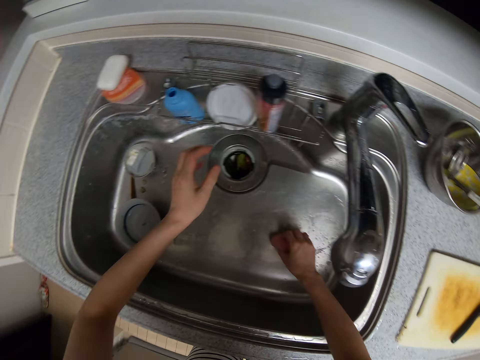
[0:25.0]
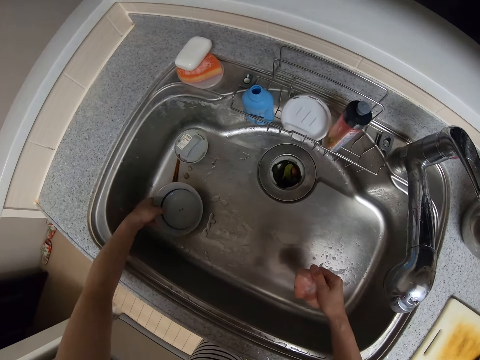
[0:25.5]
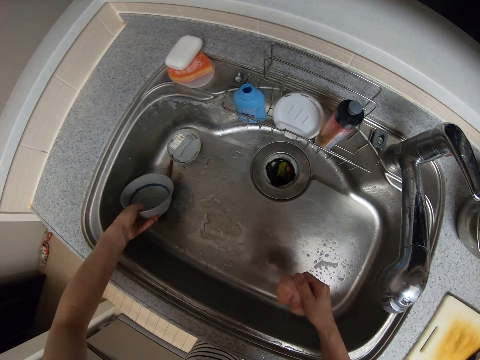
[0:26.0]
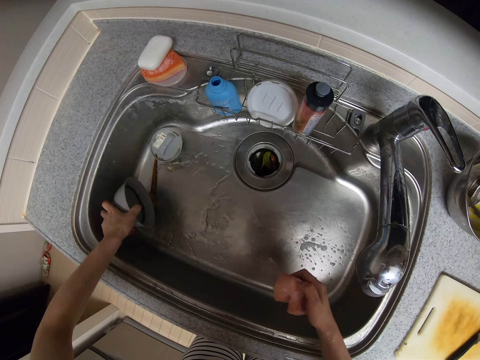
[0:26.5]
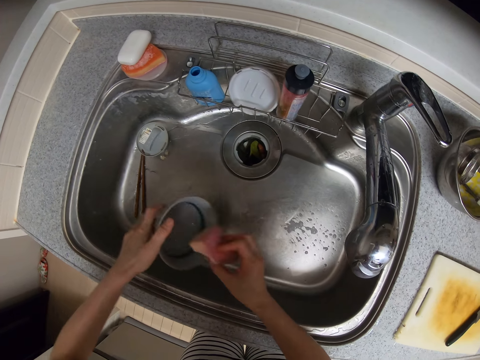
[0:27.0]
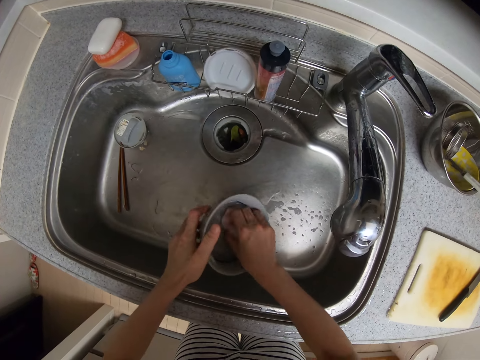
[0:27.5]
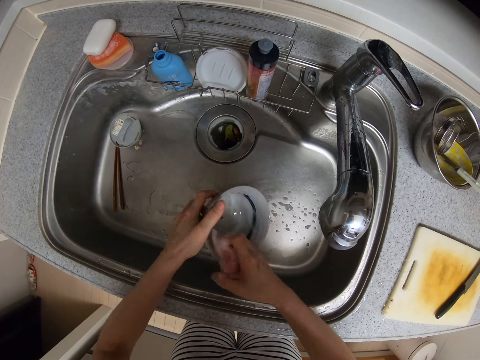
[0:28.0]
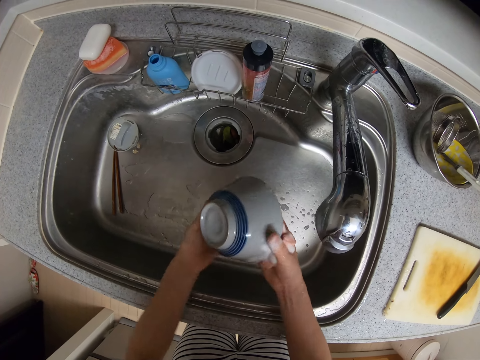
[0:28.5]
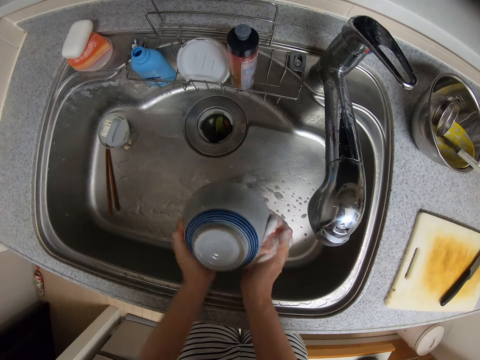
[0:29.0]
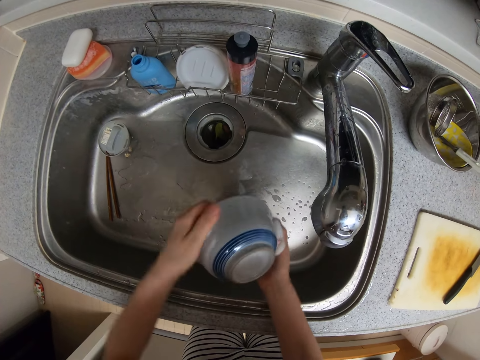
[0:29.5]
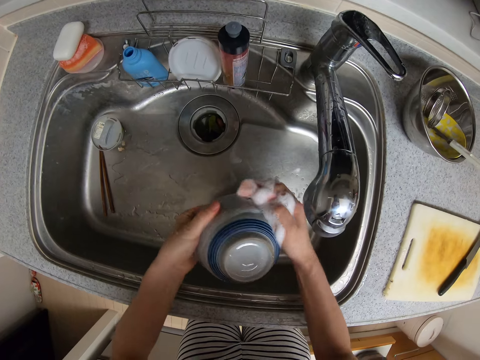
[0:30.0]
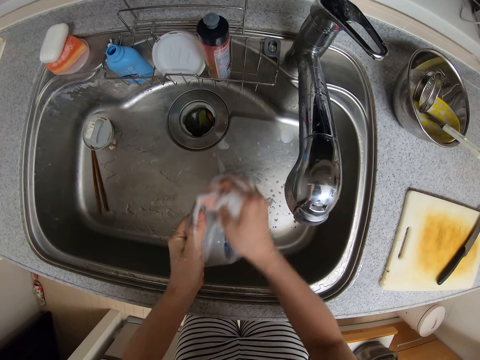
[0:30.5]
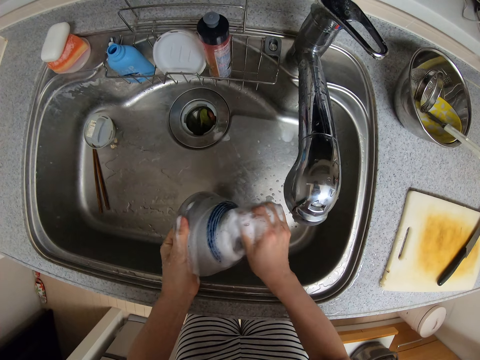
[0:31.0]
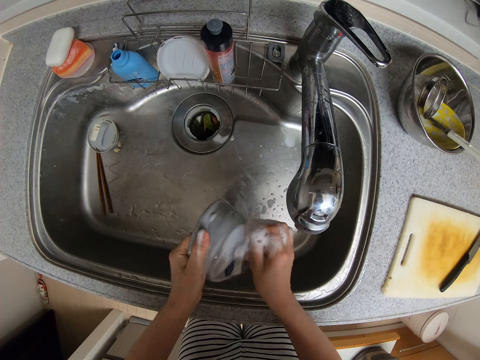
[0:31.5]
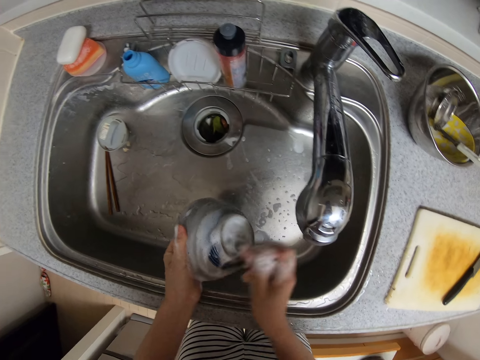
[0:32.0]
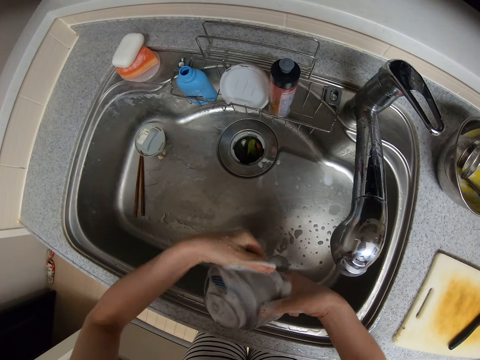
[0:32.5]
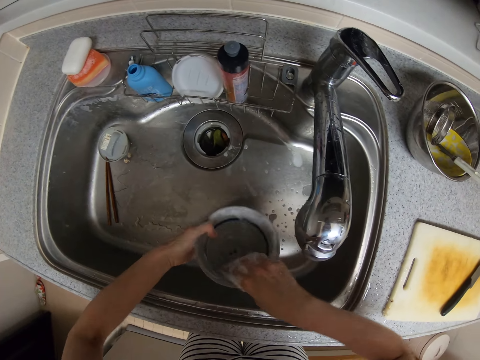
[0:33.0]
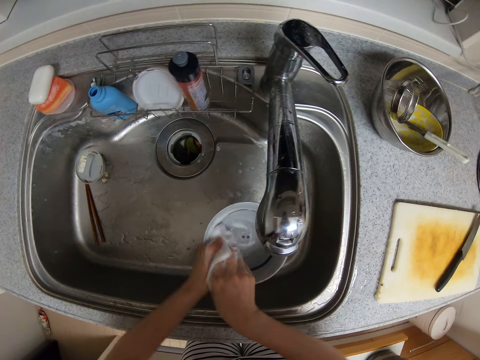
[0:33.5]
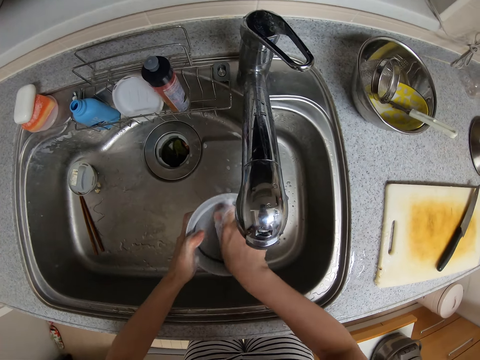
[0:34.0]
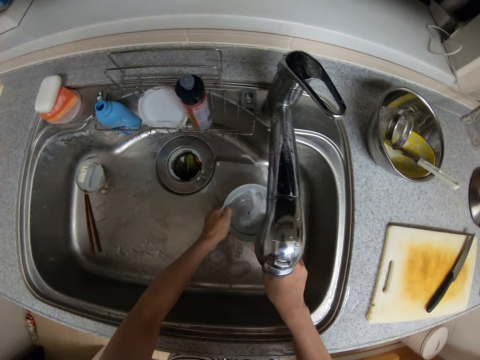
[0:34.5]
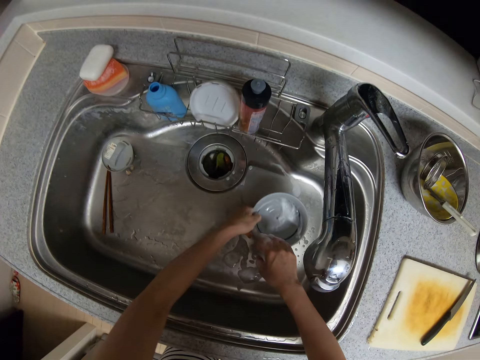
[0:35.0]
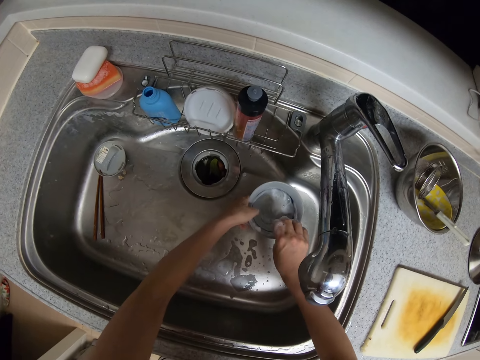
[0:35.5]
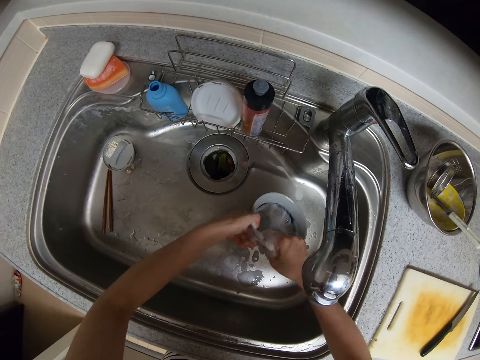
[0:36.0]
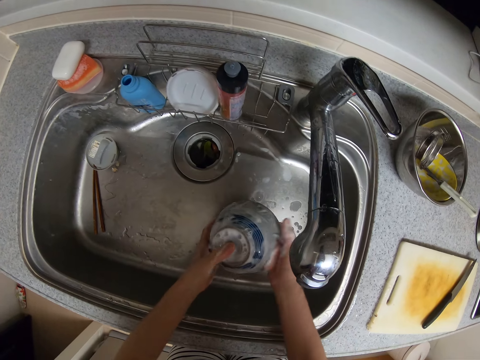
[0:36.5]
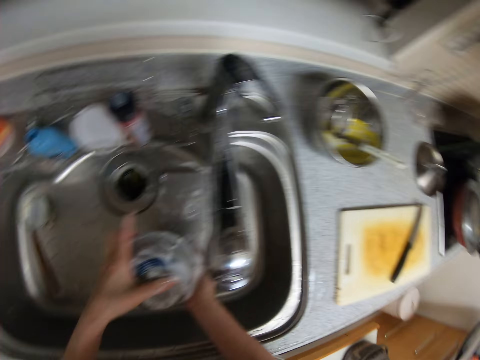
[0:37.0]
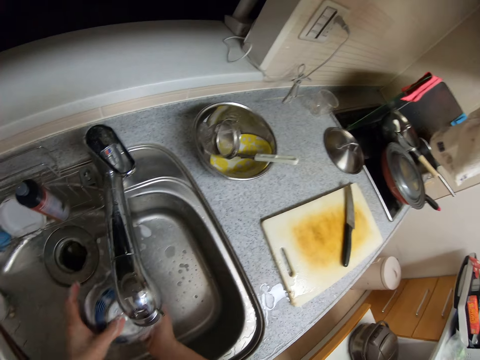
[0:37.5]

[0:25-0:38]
The camera wearer picks up a plate or bowl with her left hand. She pours the water in the plate into the sink. She washes the bowl with a washing sponge. She flips the bowl. She washes the bowl with the washing sponge. She puts the bowl in the sink. She picks up the bowl with hands. She washes the bowl with the washing sponge.

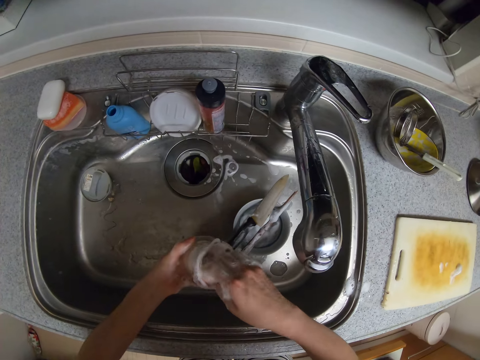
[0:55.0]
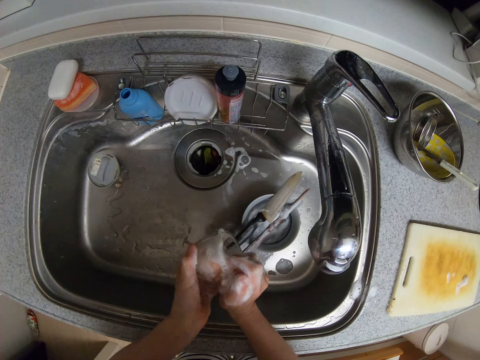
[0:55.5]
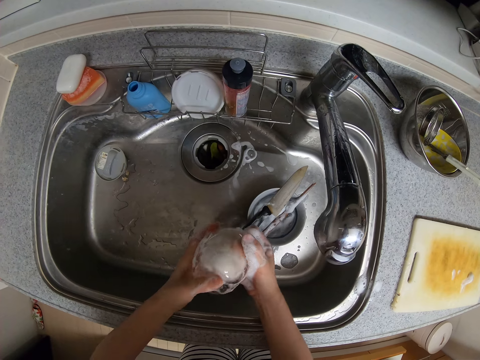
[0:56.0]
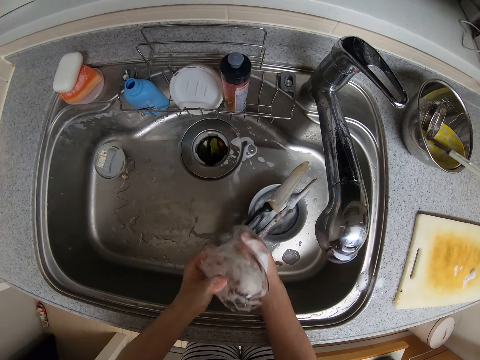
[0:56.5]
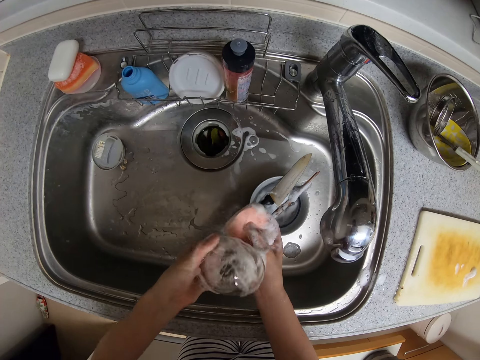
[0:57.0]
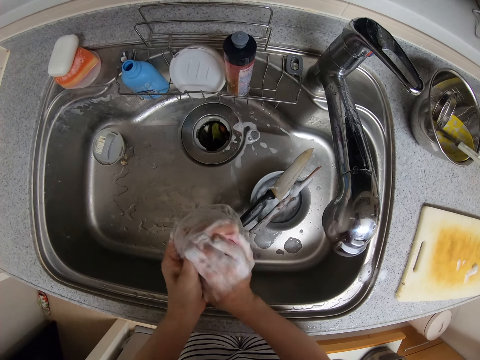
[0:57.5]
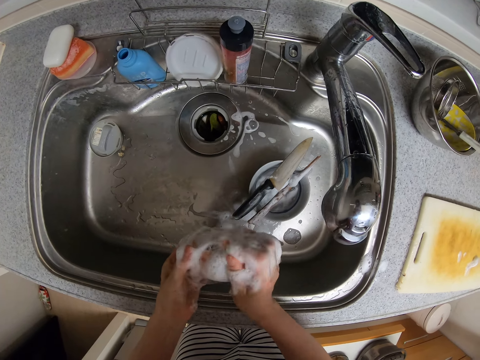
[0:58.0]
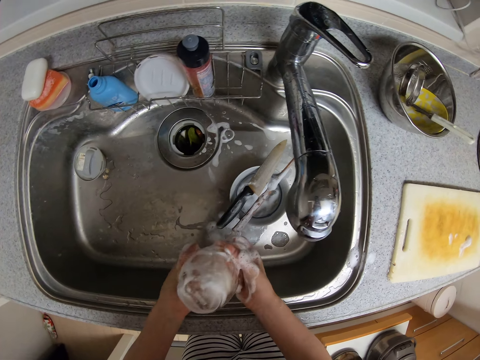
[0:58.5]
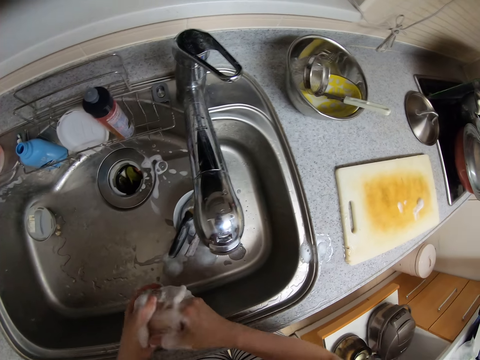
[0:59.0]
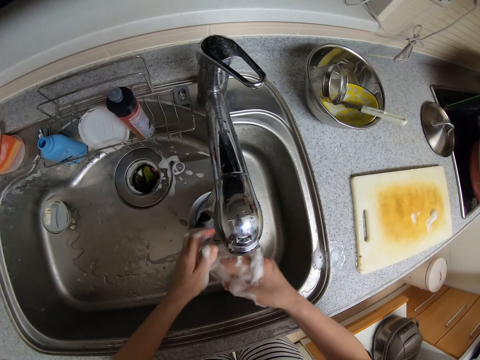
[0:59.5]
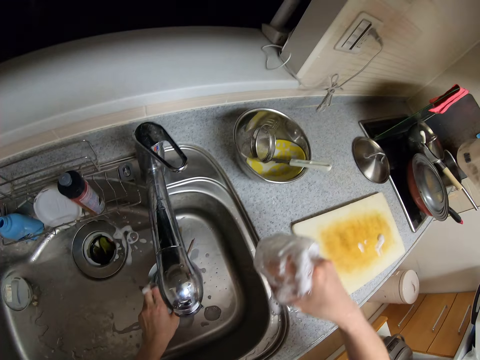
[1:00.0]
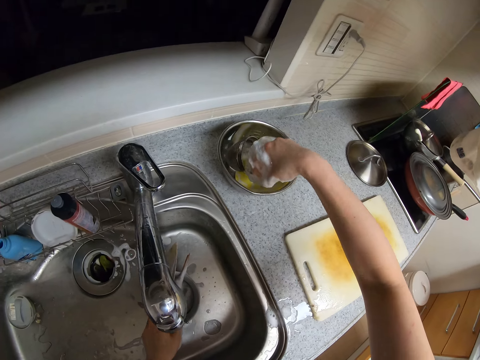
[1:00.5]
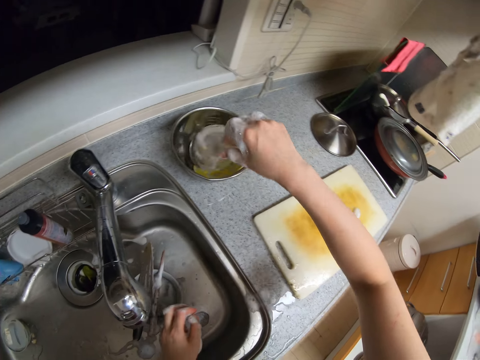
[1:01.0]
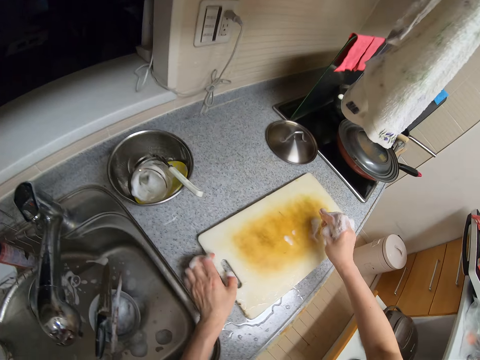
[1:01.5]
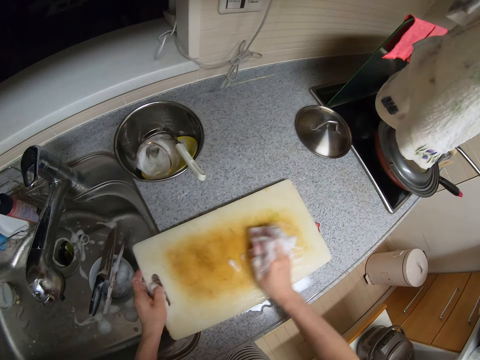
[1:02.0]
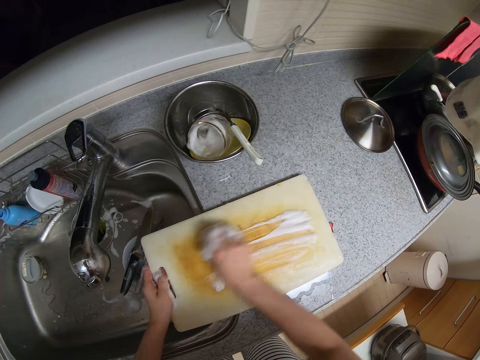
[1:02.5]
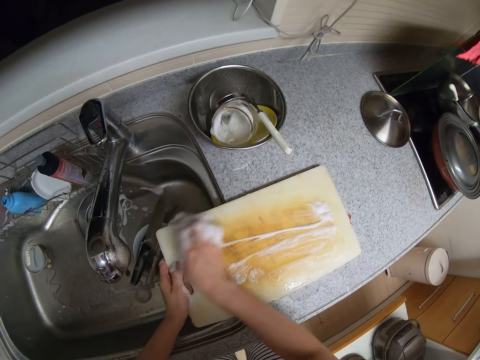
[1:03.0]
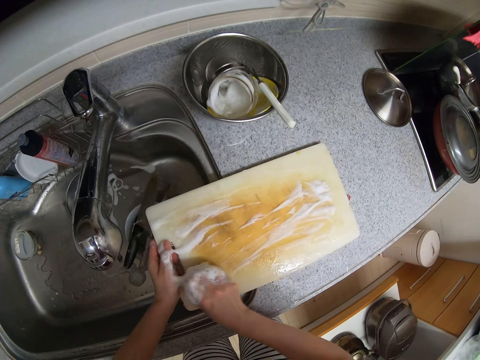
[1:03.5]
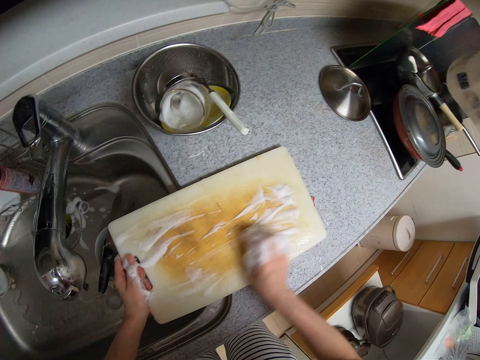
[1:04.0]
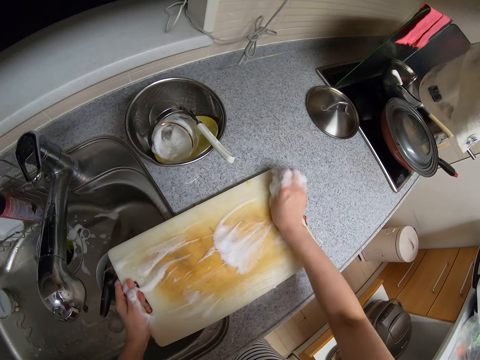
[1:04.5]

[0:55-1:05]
The camera wearer washes a glass or cup. She puts the washed cup inside a stainless bowl on the kitchen slab with her right hand. She moves the chopping board or cutting board on the kitchen slab with both hands. She washes the cutting board with a washing sponge on a kitchen table.

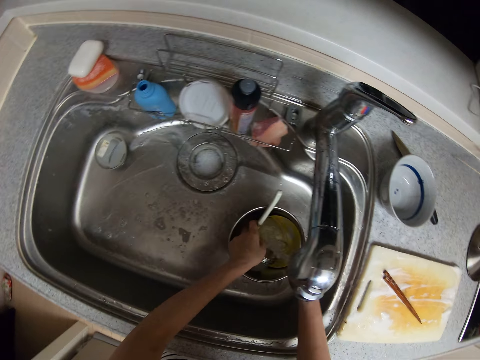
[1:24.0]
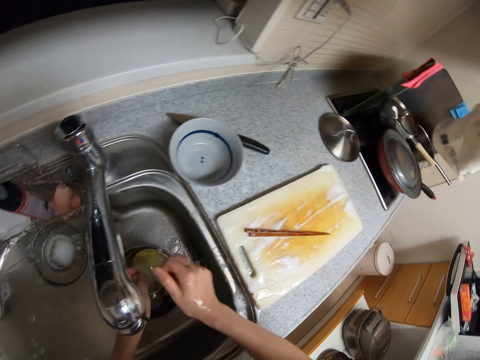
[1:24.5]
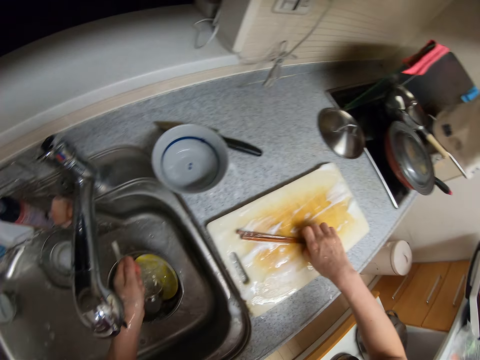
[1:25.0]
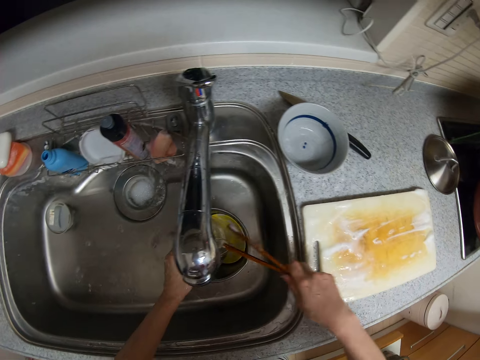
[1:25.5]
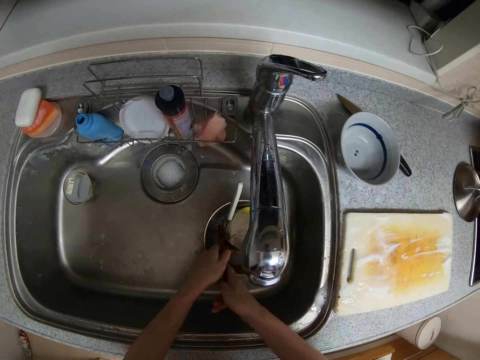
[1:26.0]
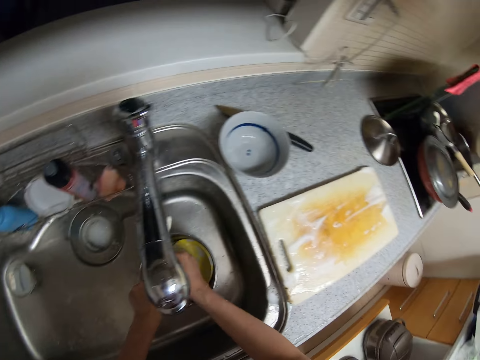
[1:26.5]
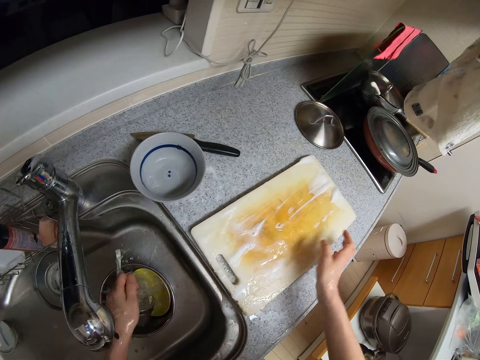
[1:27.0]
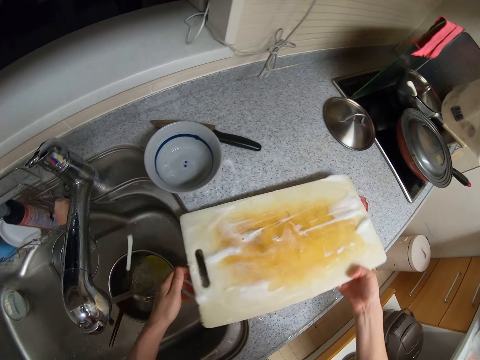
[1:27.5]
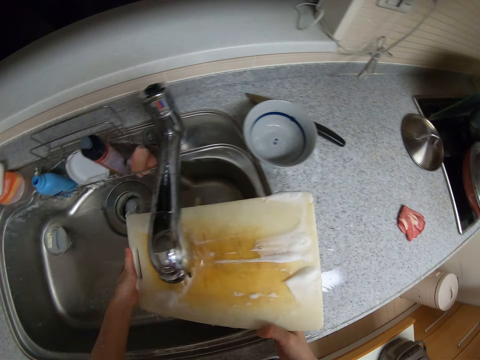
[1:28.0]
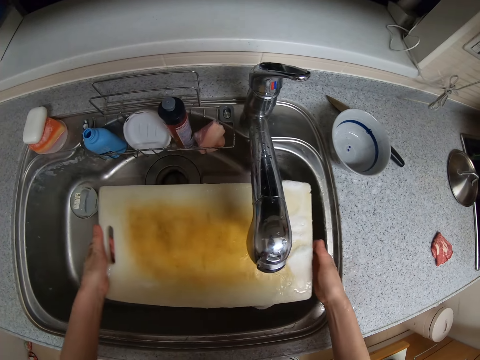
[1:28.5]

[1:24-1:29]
The camera wearer puts water in a bowl. She picks up the small knife from a chopping board or cutting board with her right hand. She picks up chopsticks on the cutting board. She rinses the knife with other kitchen utensils with the water from the tap. She puts the chopsticks in the bowl with hands. She picks up the chopping board from the kitchen slab and rinses the chopping board with the water from the tap with hands.
